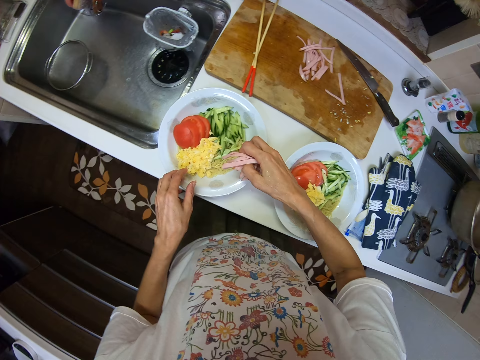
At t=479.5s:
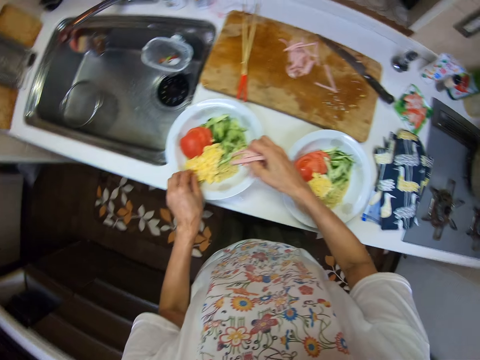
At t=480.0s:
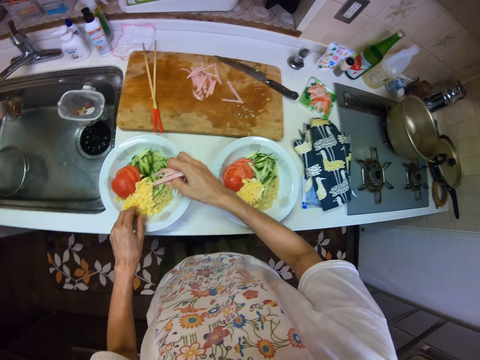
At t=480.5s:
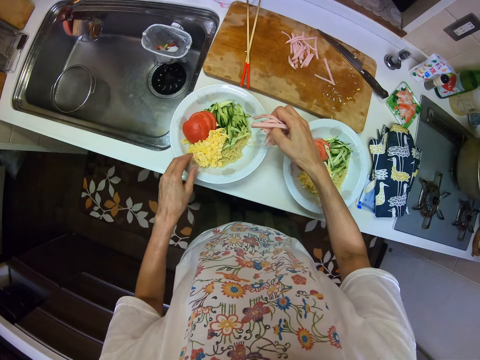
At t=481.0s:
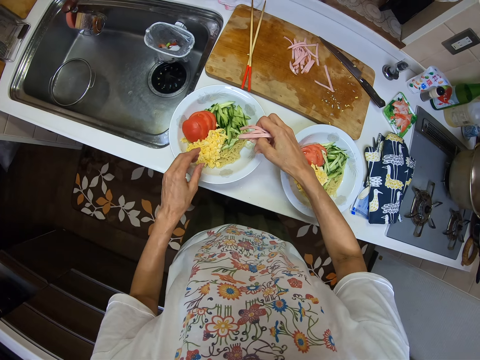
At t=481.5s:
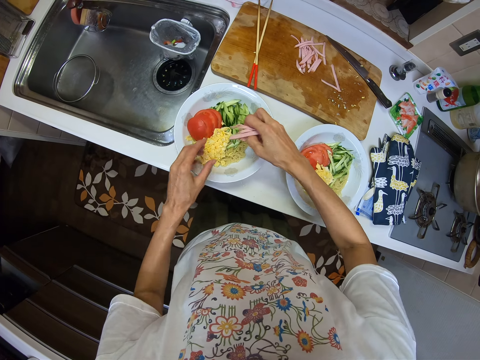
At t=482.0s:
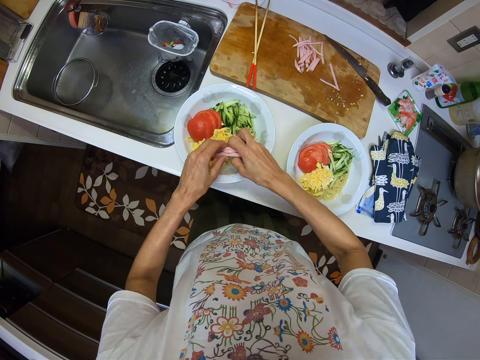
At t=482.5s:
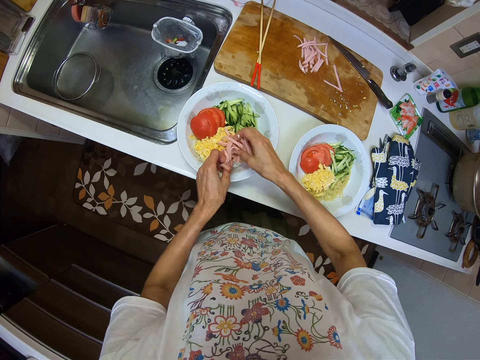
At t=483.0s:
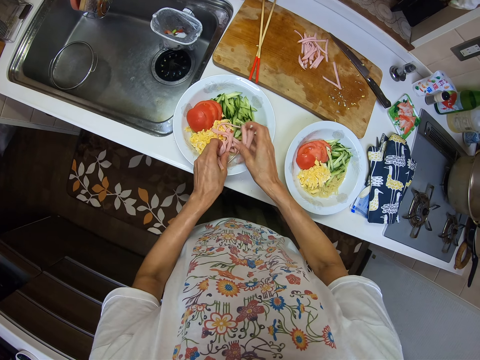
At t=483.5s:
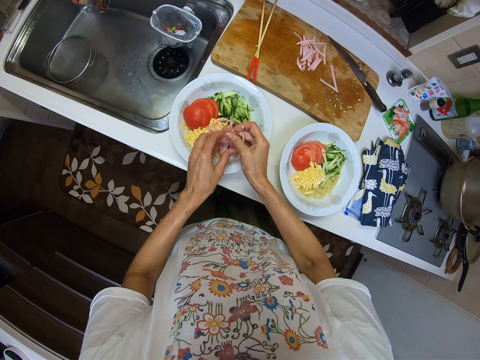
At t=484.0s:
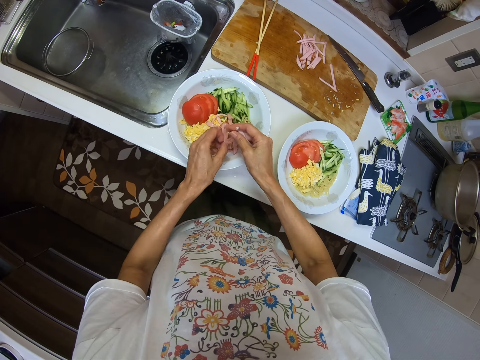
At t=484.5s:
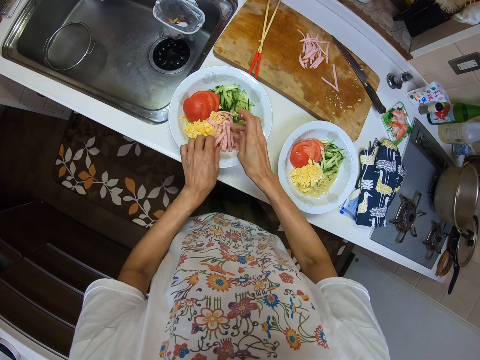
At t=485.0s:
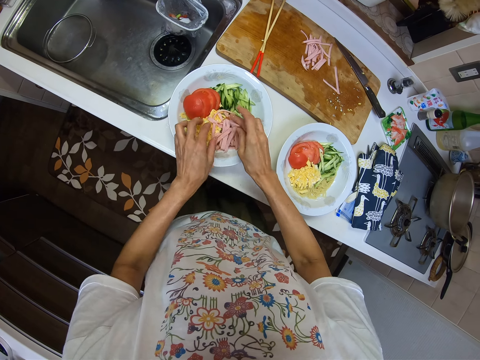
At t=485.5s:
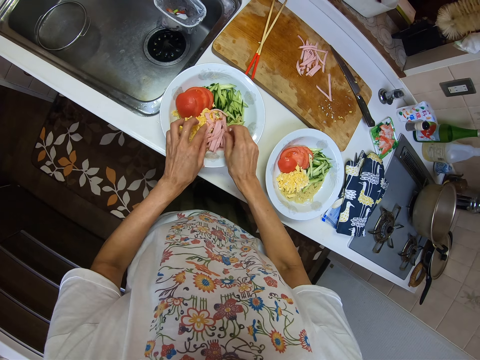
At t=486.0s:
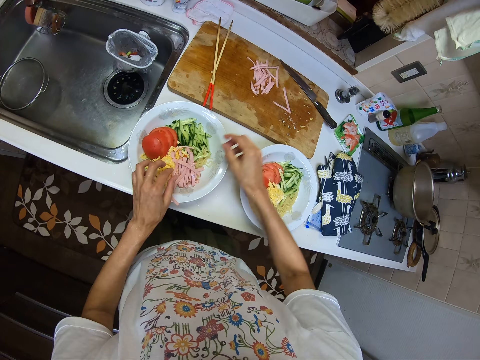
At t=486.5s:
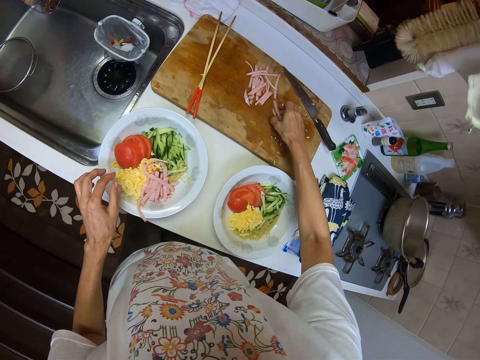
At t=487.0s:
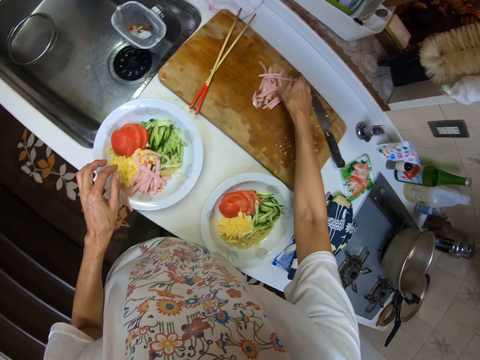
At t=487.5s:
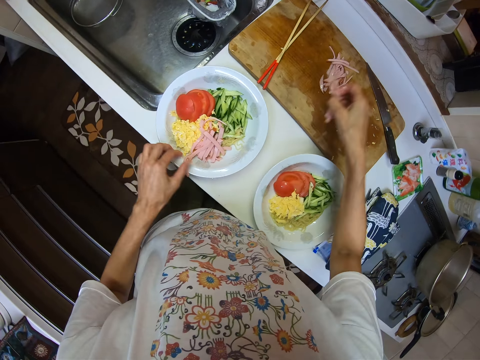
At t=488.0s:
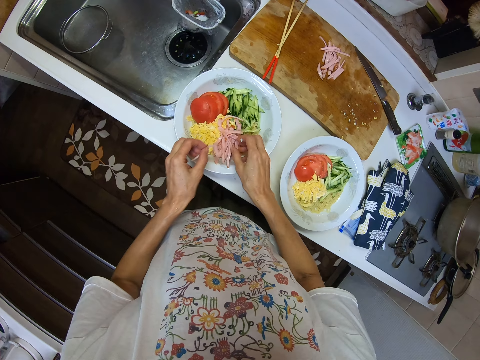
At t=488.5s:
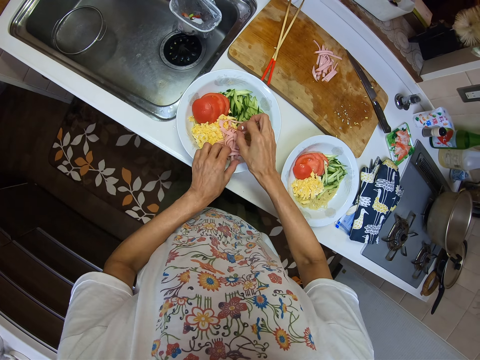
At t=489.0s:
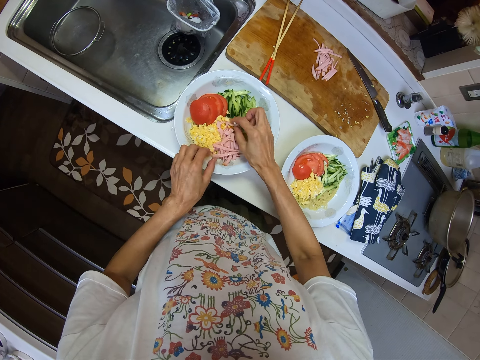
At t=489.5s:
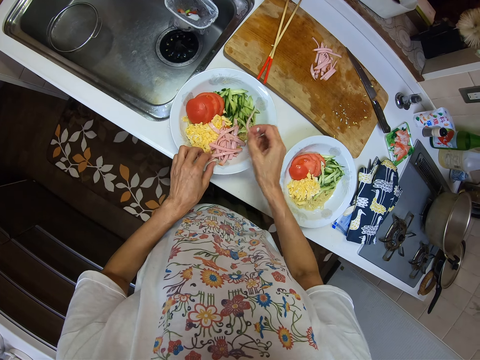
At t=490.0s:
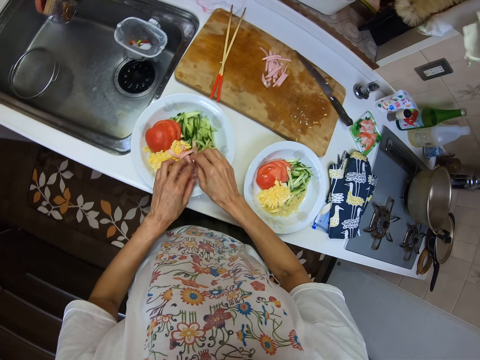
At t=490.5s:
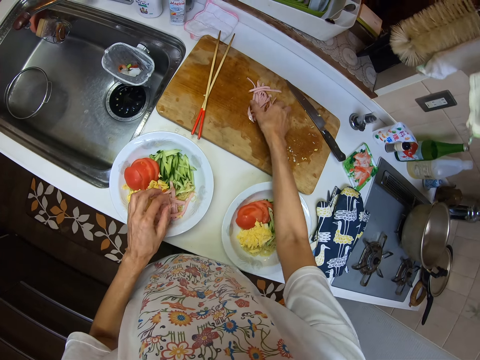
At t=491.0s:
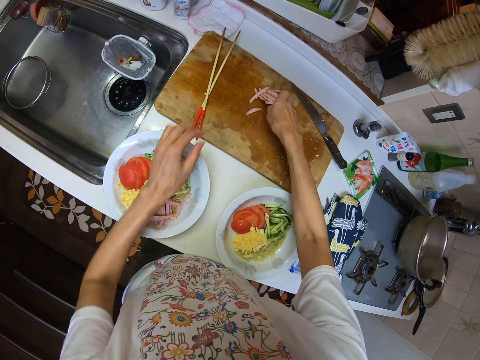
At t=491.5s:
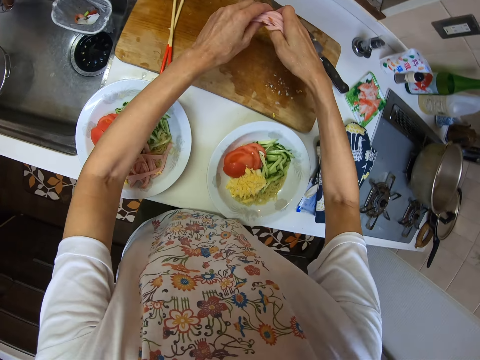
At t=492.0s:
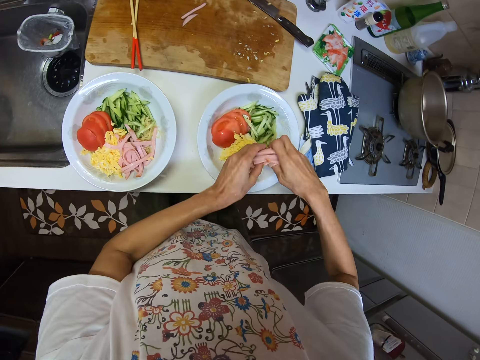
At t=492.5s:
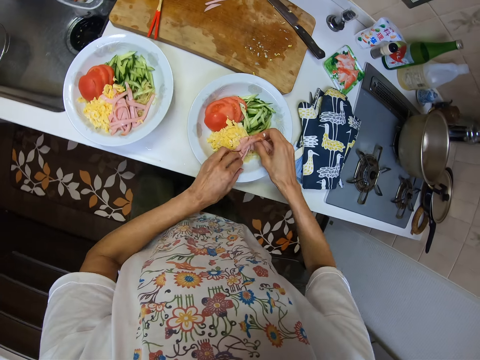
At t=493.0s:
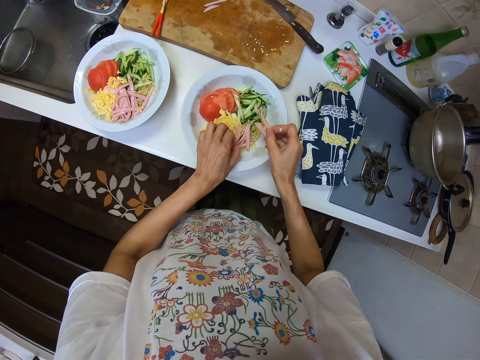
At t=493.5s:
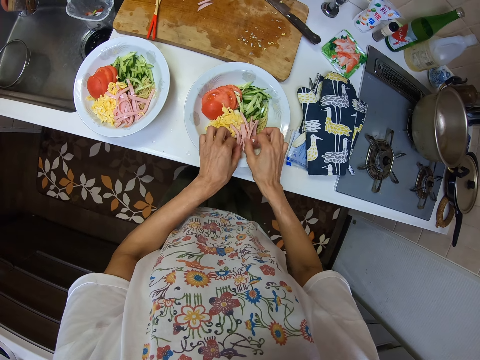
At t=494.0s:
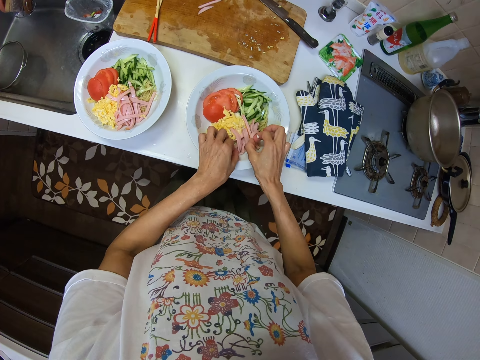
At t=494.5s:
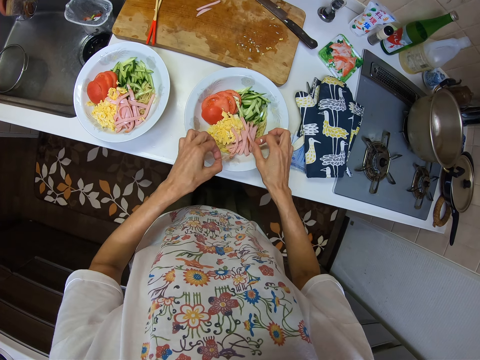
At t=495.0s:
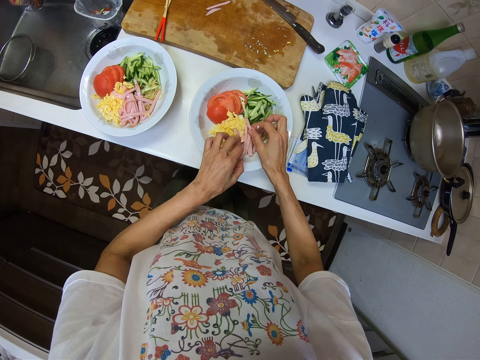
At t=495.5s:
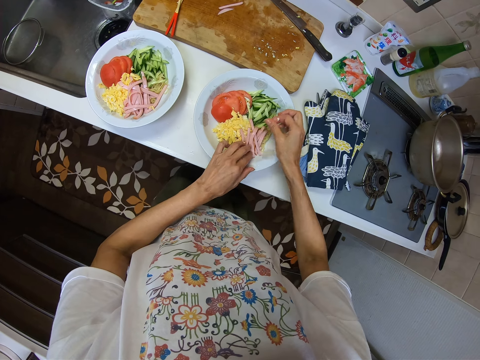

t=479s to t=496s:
The camera wearer puts the vegetables in the plate. She pours the slices of beef inside the plate with noodles. She picks up the vegetables. She packs more slices of beef on the cutting board with her right hand. She puts the vegetables in the plate. She pours the slices of beef inside the plate with noodles. She picks up the vegetables. She packs the remaining slices of beef on the cutting board with her right hand. She puts the vegetables in the plate. She pours the slices of beef inside the plate with noodles and spreads out the slices of beef inside the plate with noodles.

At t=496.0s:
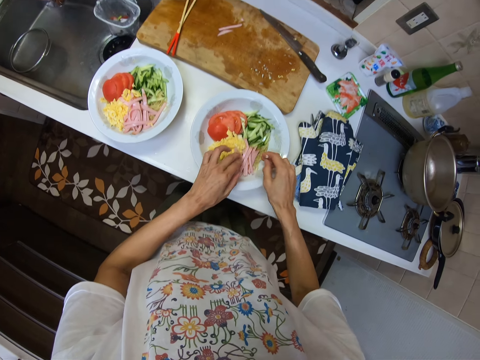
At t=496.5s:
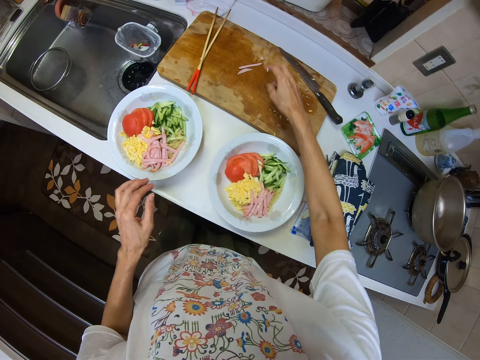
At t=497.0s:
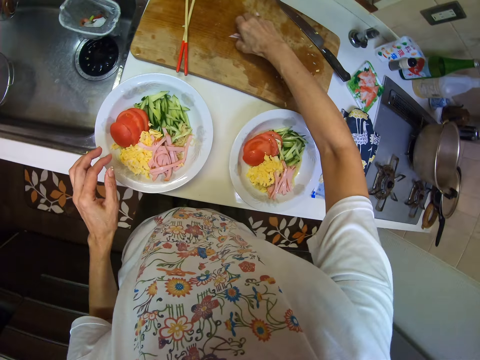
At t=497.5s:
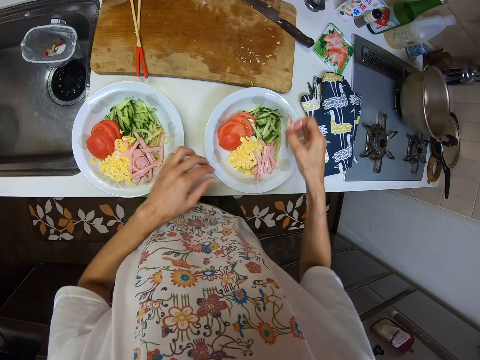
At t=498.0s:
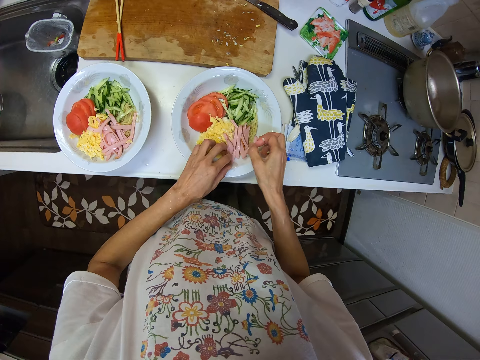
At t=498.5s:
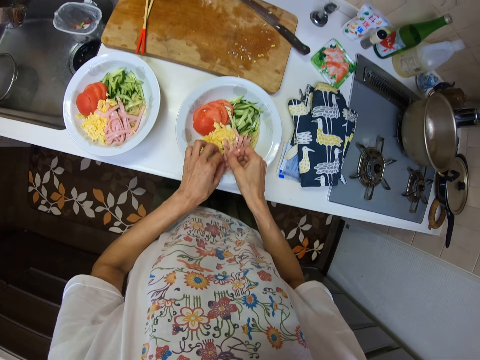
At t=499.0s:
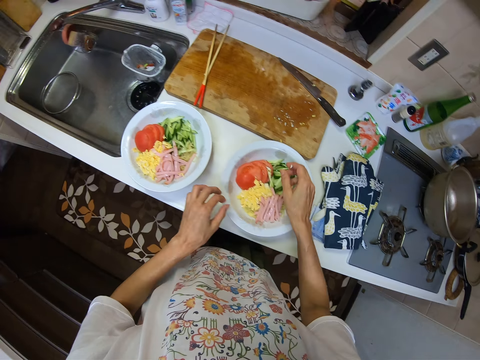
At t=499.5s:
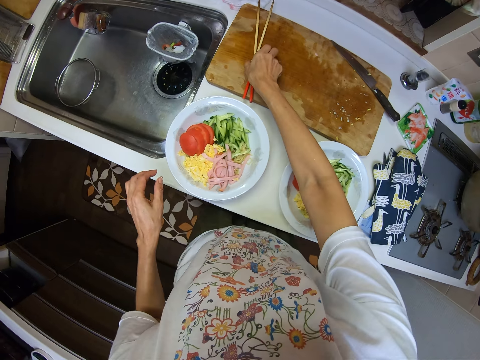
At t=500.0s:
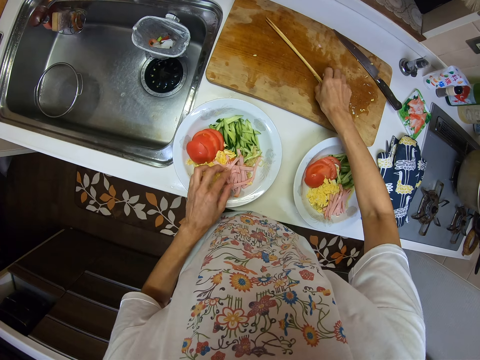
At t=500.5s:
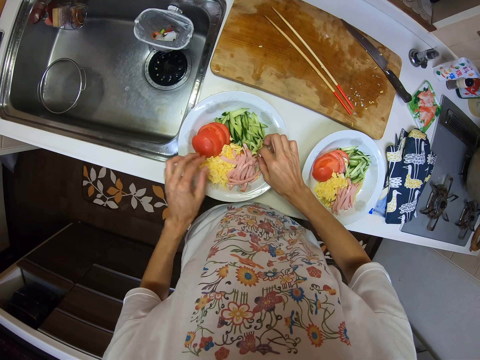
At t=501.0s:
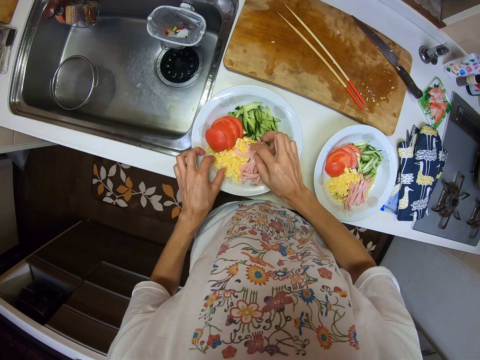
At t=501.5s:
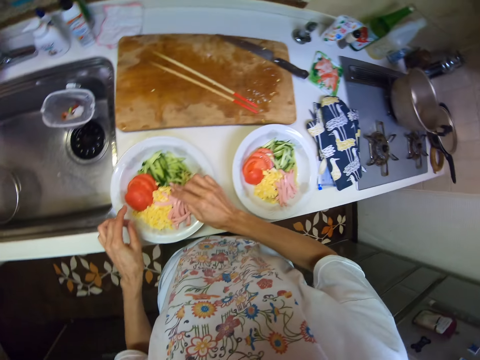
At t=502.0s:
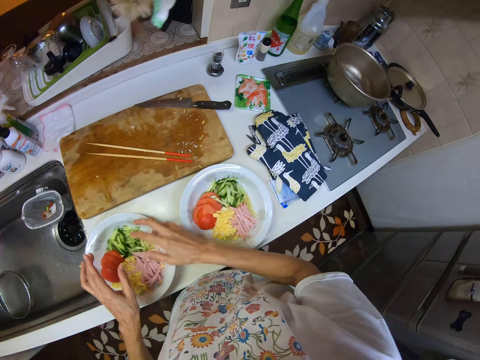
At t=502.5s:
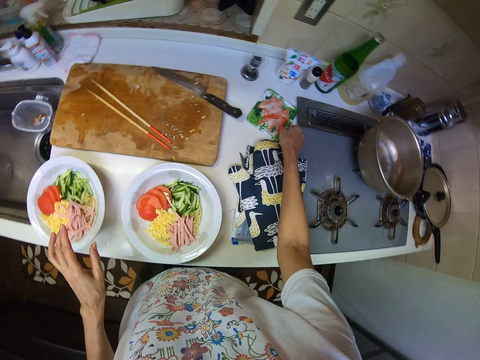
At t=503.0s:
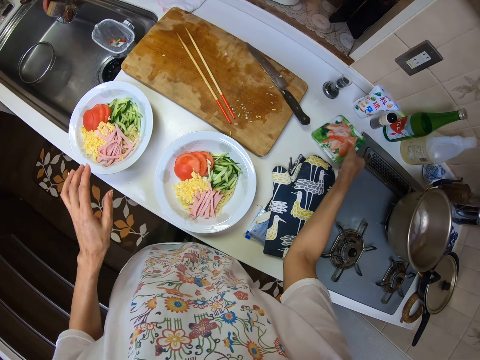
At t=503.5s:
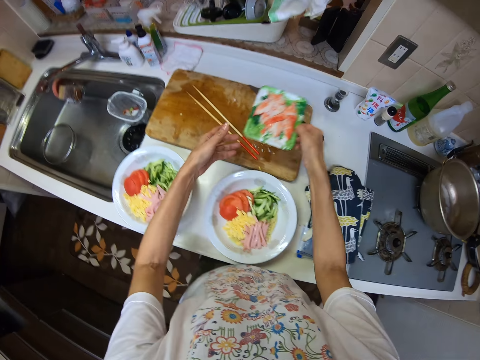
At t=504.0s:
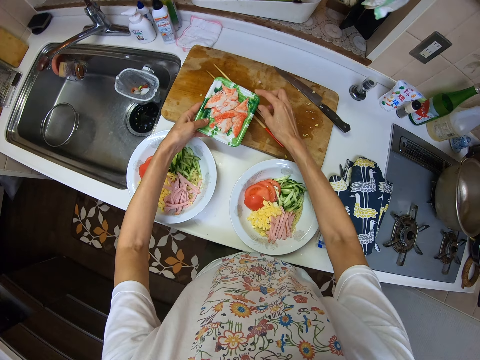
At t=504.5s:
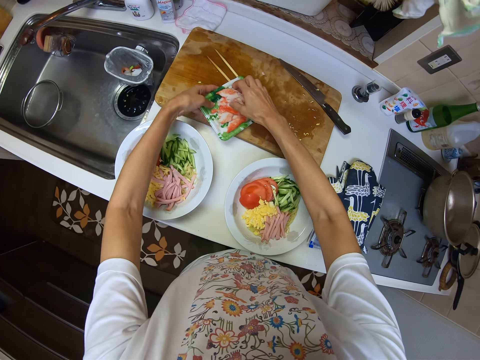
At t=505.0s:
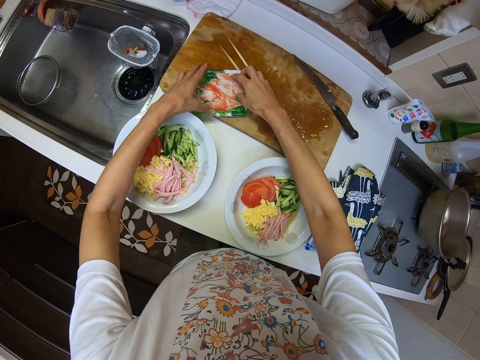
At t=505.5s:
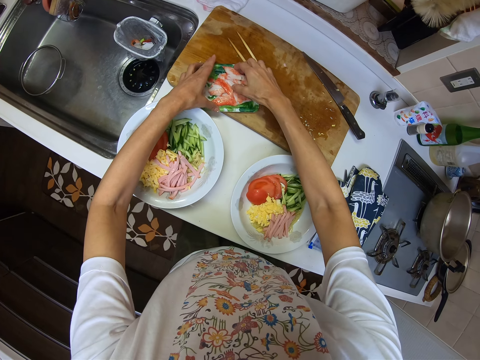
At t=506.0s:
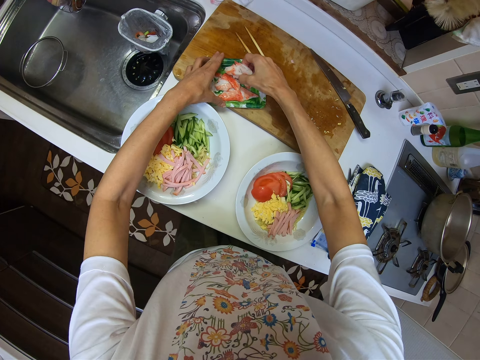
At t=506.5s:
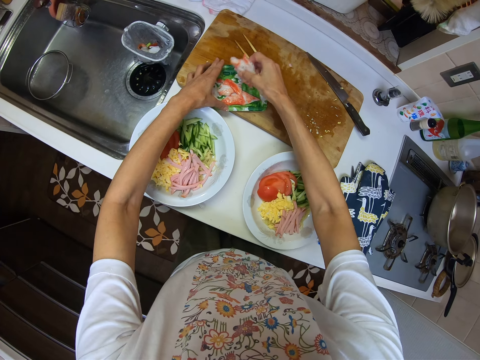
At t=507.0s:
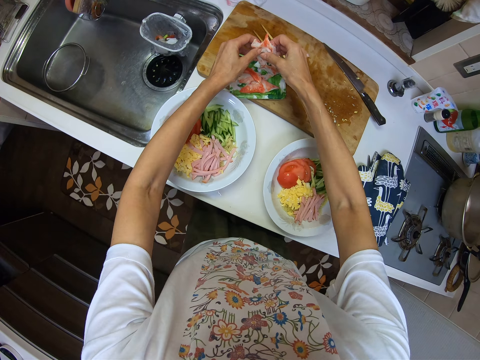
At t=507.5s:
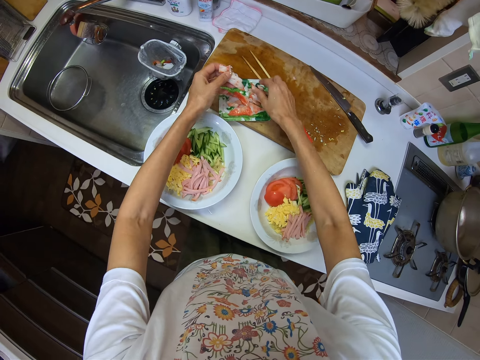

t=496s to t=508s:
The camera wearer picks the vegetables. She packs some more slices of beef on the cutting board with her right hand. She puts the vegetables in the plate. She pours the slices of beef inside the plate with noodles. She adjusts the chopsticks on the cutting board. She moves the vegetables in the plate. She carries a pack of shrimp on the kitchen cabinet. She picks the food pack. She puts the pack of shrimp on the cutting board. She picks the crabs. She packs some of the shrimp from the pack on the cutting board.
